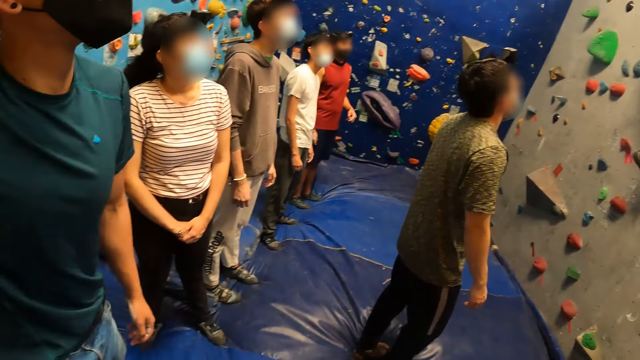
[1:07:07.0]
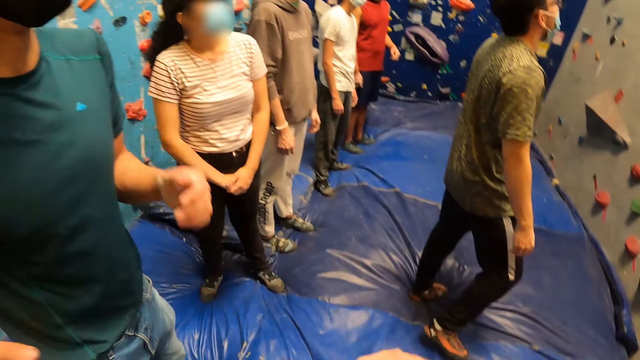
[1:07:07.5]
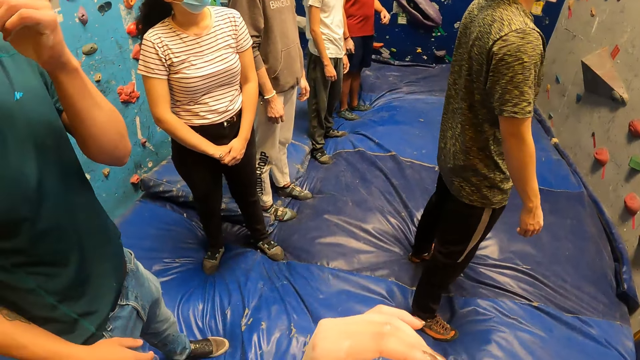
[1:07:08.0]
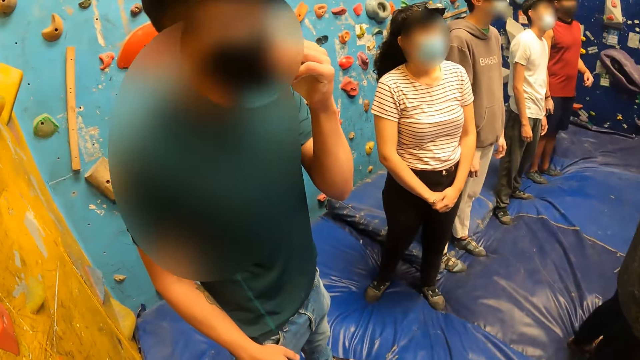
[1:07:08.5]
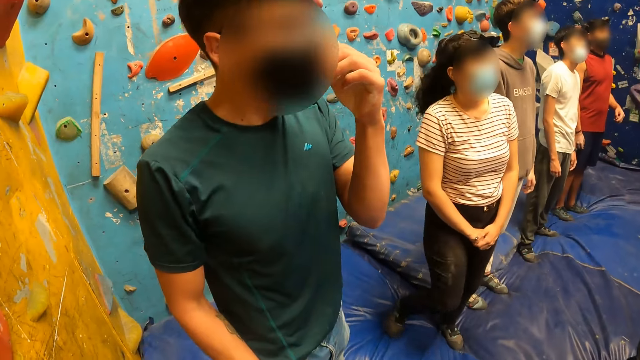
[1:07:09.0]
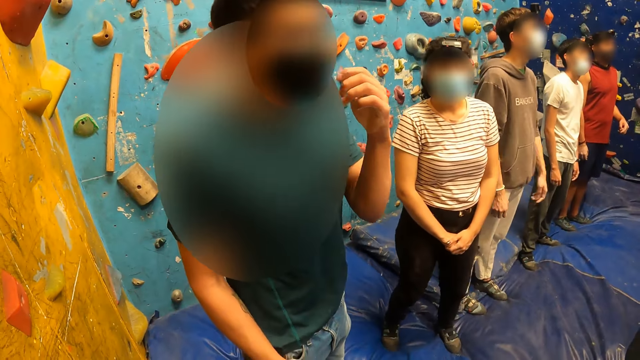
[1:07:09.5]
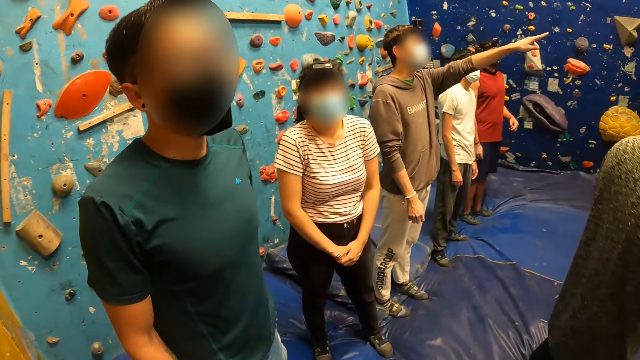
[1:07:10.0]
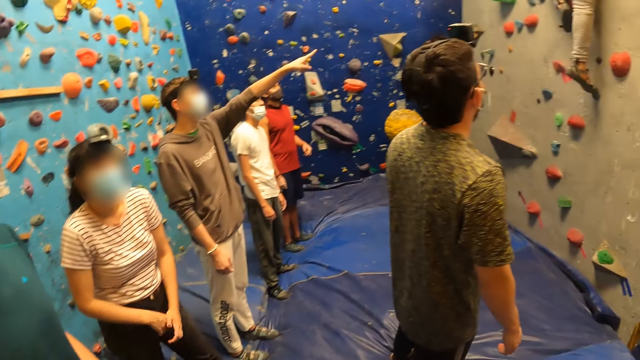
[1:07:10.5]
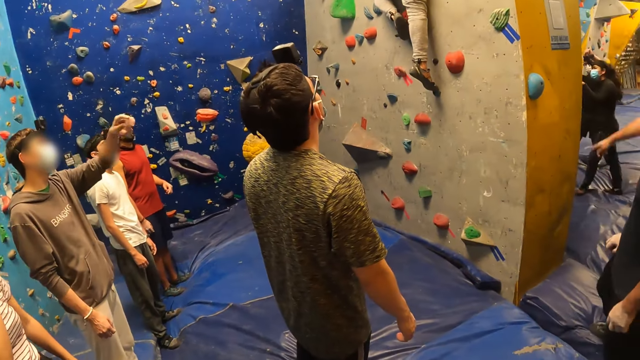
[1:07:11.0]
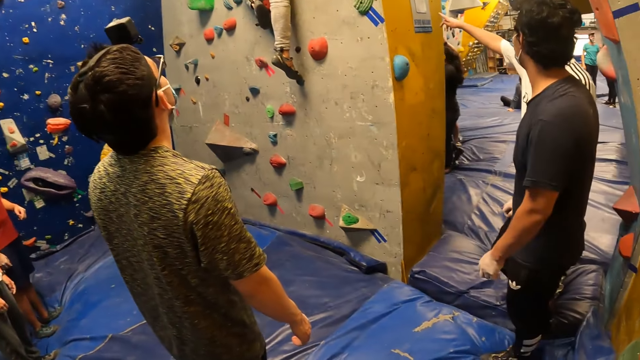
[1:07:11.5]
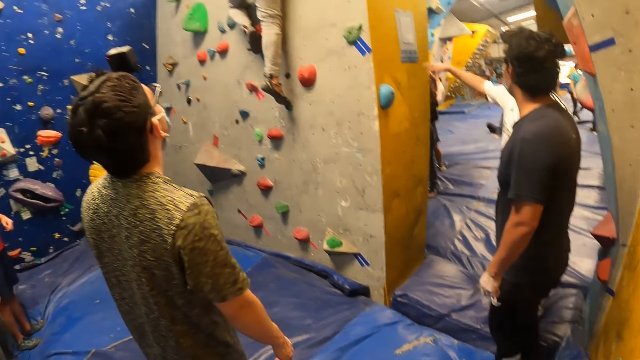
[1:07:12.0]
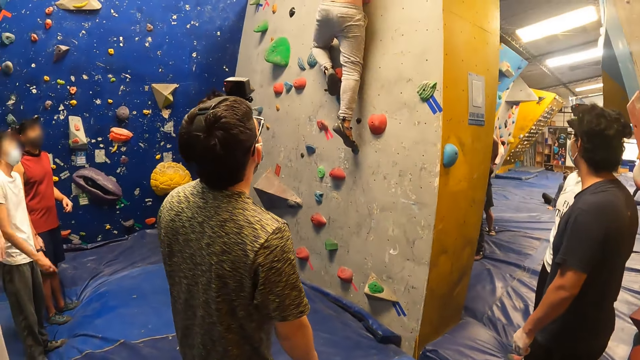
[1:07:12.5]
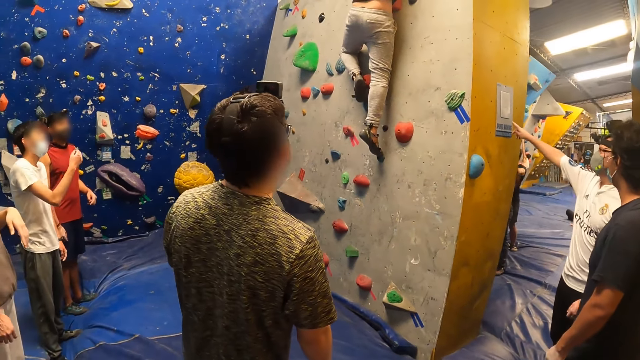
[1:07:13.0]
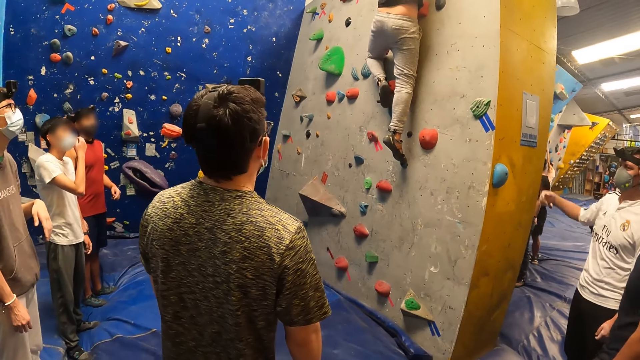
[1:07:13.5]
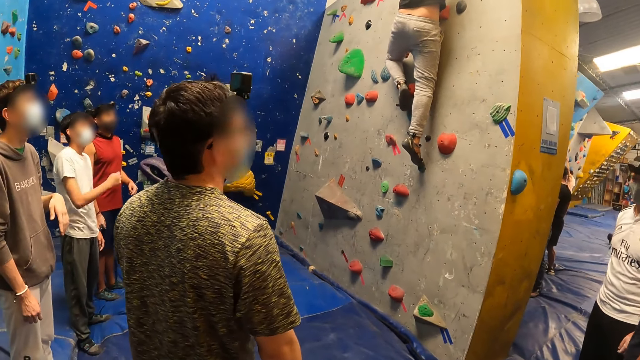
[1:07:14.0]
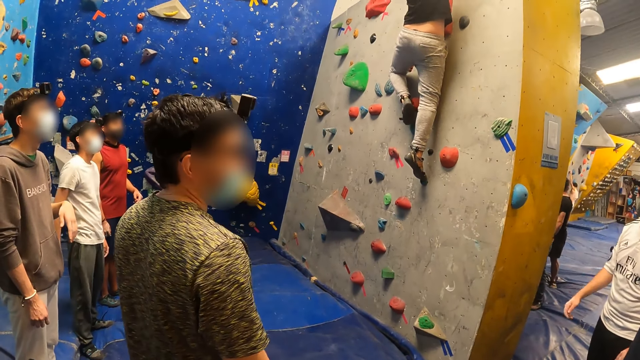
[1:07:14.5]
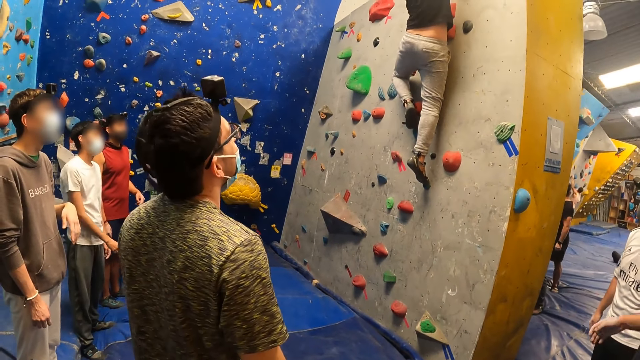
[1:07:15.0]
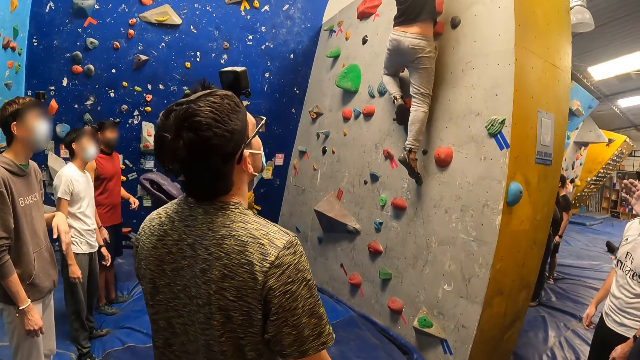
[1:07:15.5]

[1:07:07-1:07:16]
The man adjusts a facemask on his face with his left hand. A person moves. Another person points at the wall. Another person points at the wall. Another person adjusts a mask.

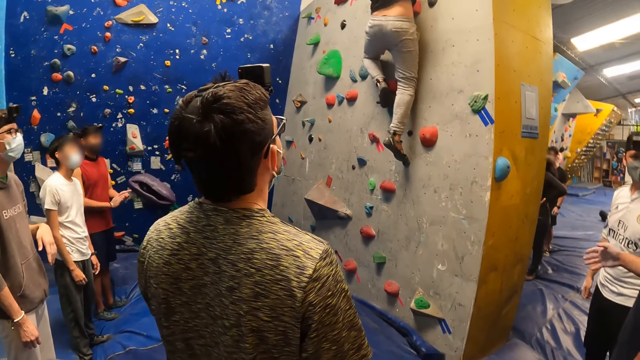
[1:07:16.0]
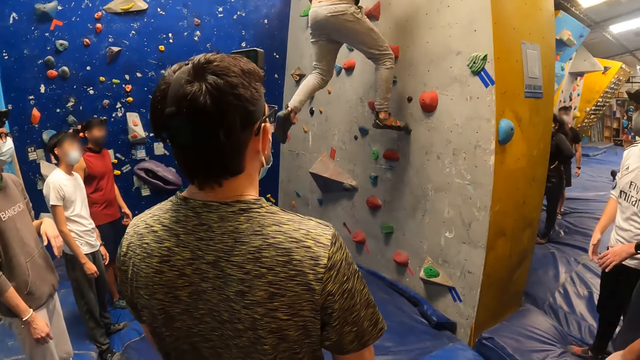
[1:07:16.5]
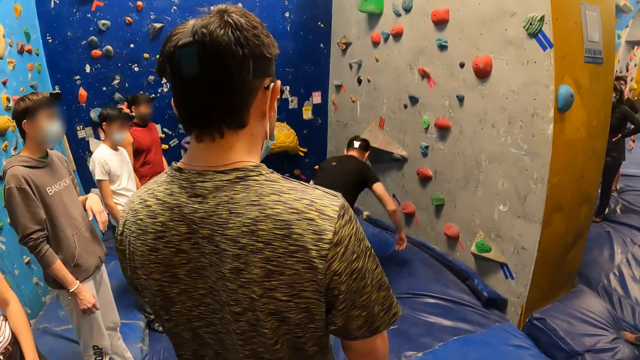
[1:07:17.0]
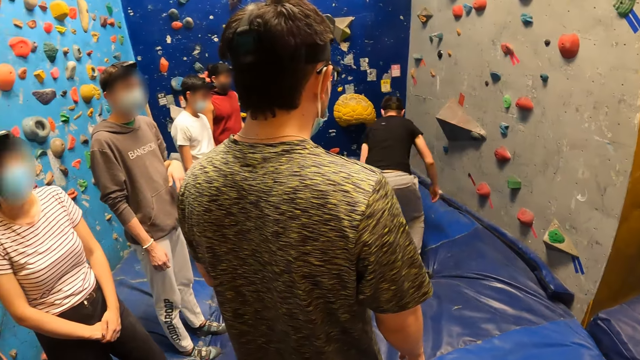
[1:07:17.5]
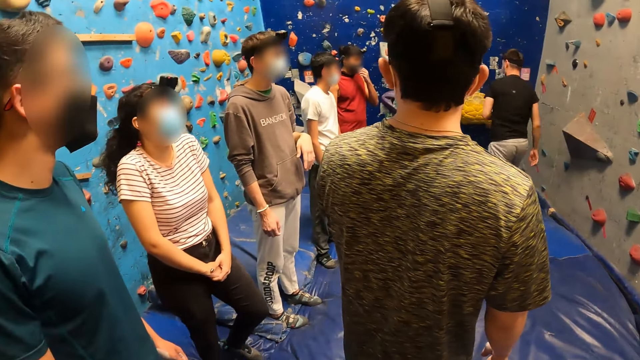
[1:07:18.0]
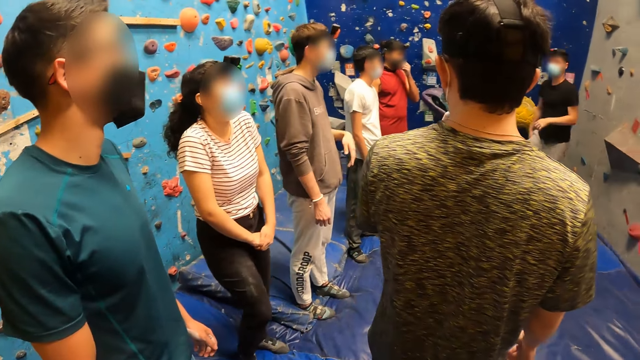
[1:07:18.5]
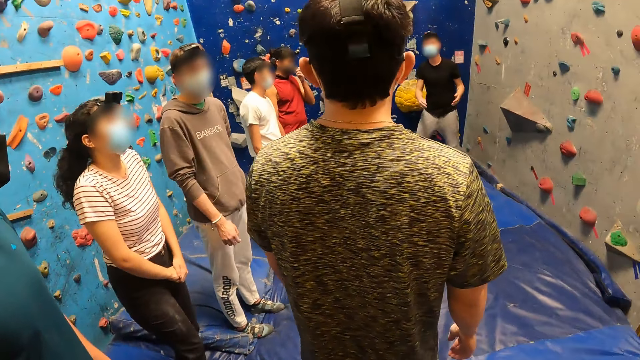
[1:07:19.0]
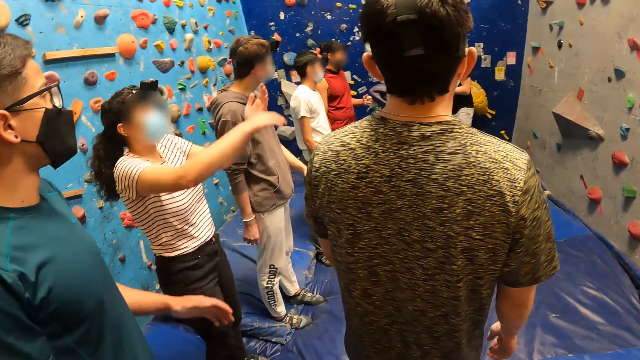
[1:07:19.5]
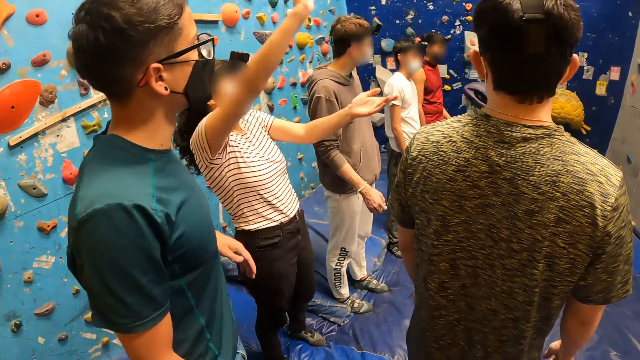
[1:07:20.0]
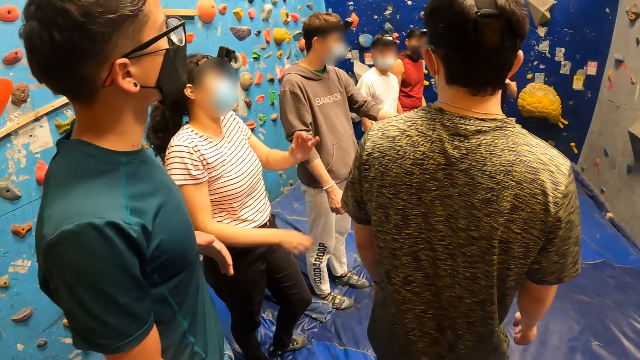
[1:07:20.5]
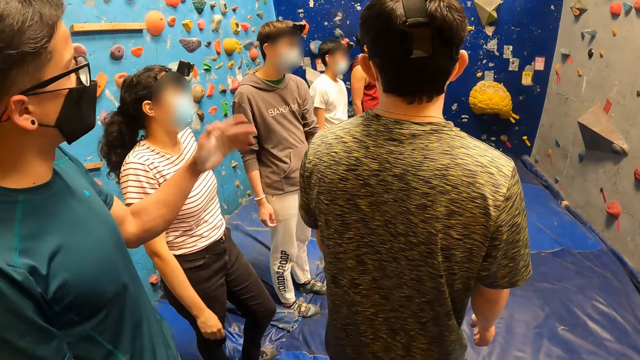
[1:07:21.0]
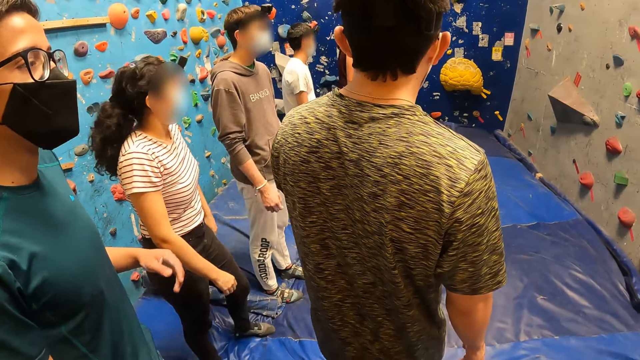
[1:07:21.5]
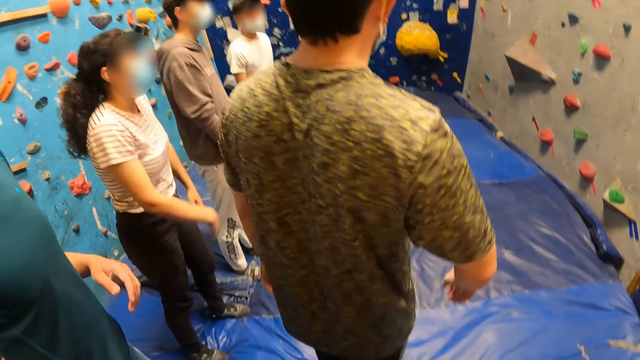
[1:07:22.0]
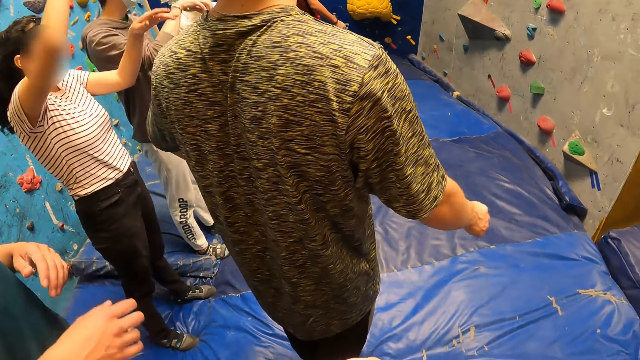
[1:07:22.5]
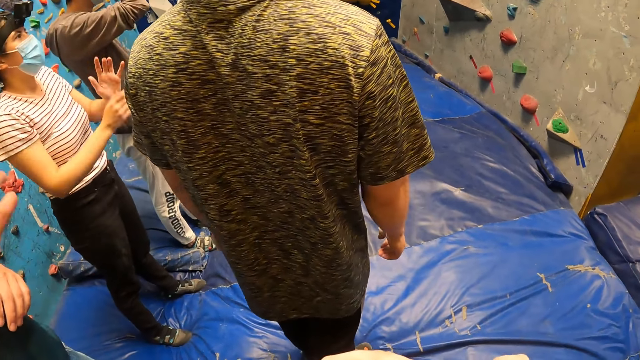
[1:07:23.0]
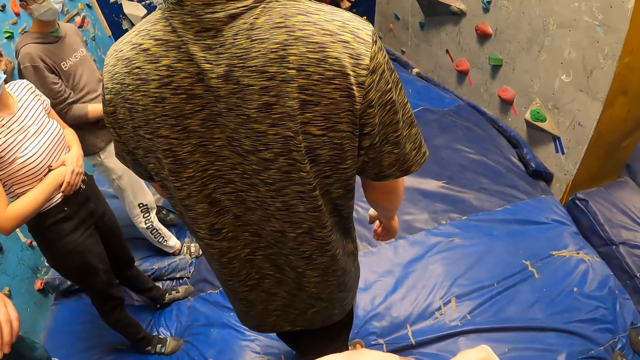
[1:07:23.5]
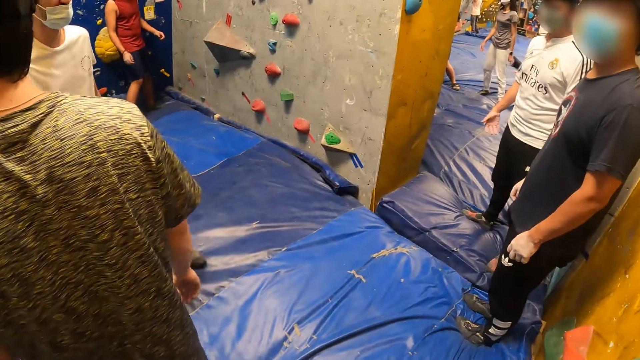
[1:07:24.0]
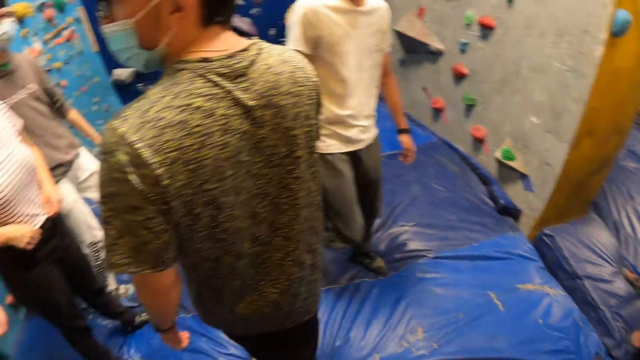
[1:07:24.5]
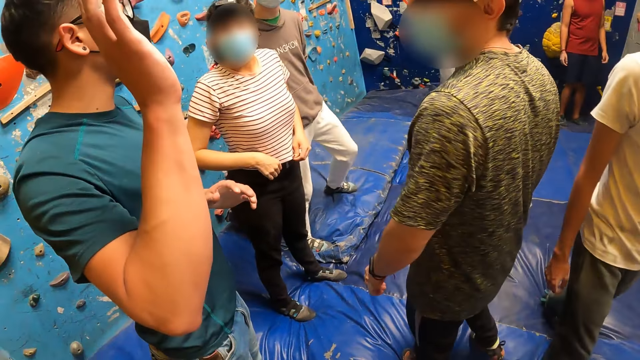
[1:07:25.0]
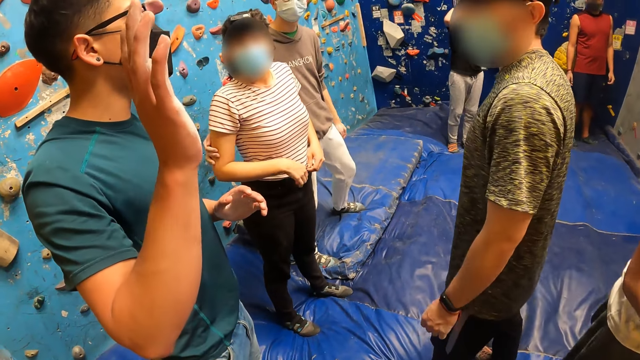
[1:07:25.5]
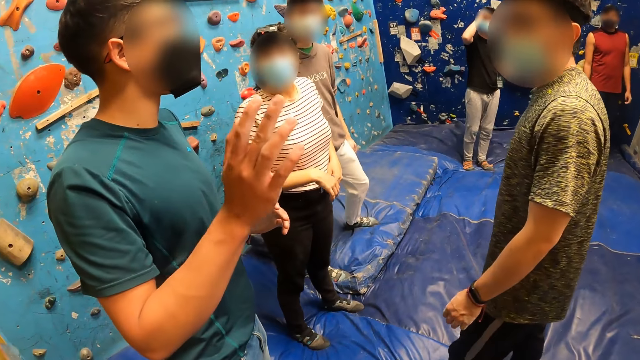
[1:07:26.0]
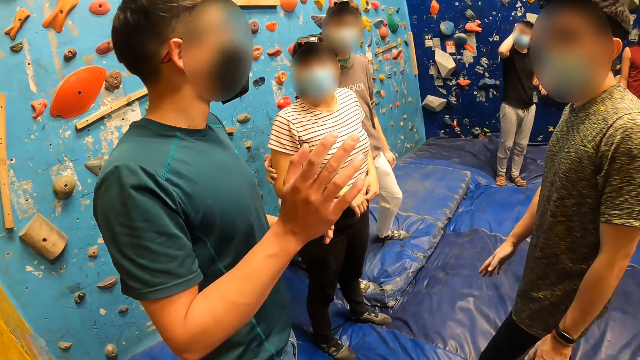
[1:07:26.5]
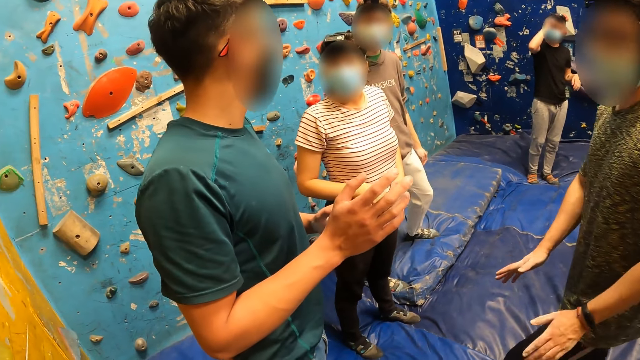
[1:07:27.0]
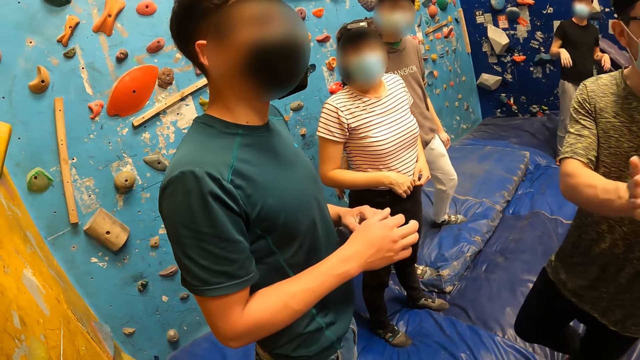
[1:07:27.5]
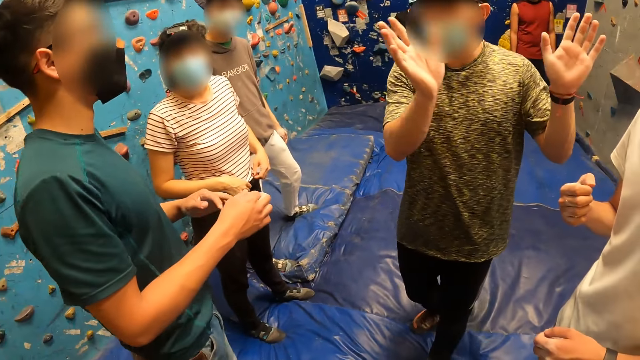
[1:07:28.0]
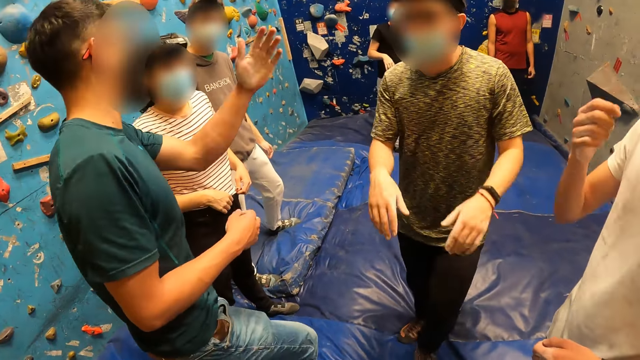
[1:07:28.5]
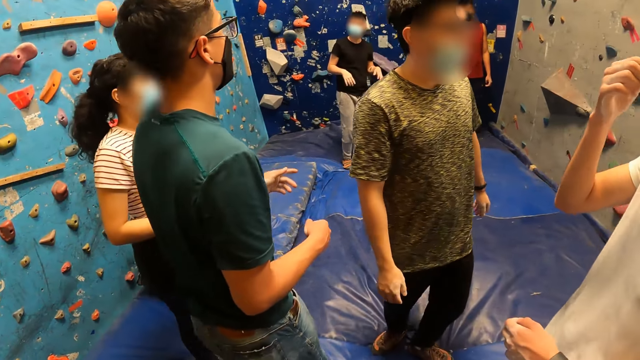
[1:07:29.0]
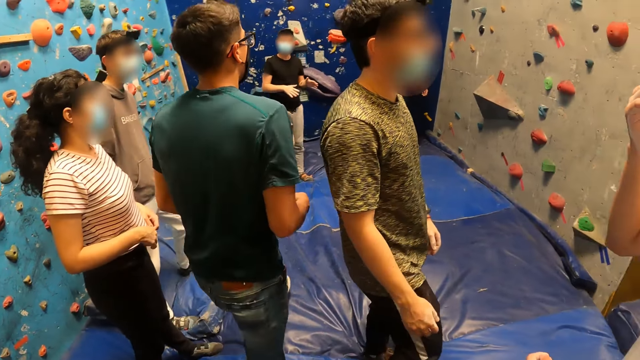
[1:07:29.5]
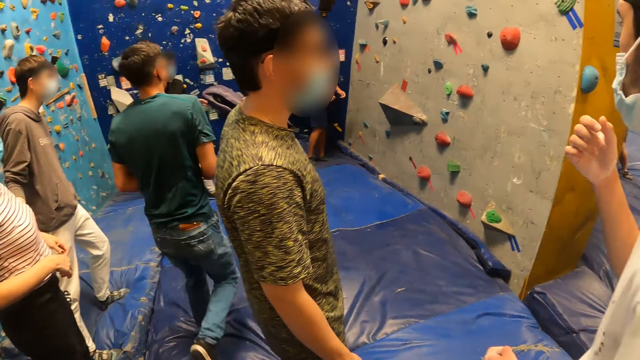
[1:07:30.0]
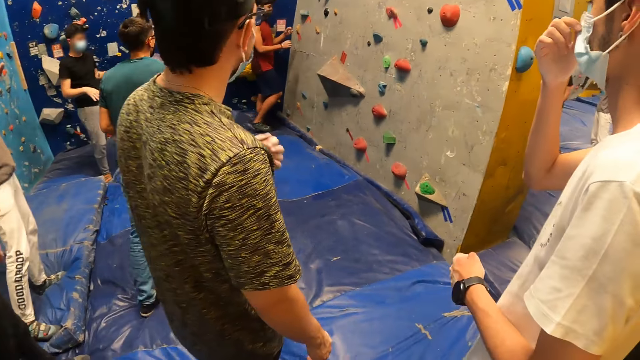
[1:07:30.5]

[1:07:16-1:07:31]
A man jumps down from the wall. A person moves the hands. Another person interacts with a third person. A fourth person interacts with the second person. Another man walks towards the wall. The second person walks in the room.
